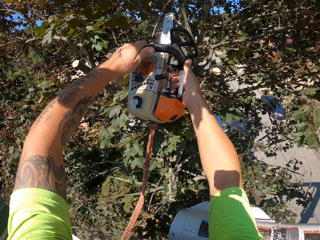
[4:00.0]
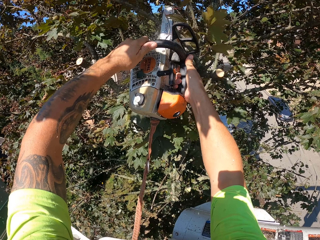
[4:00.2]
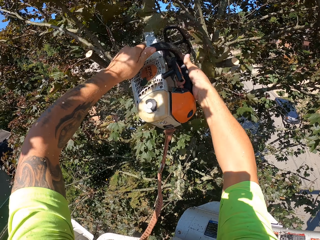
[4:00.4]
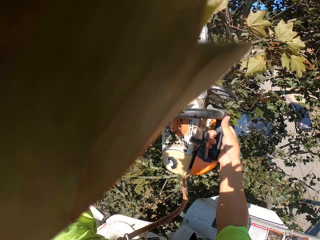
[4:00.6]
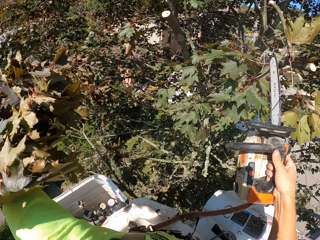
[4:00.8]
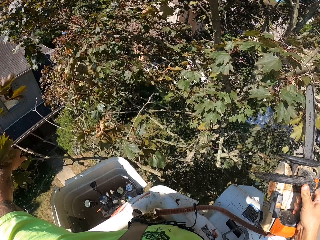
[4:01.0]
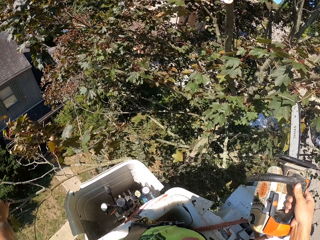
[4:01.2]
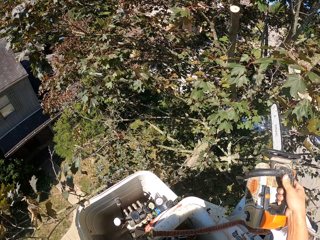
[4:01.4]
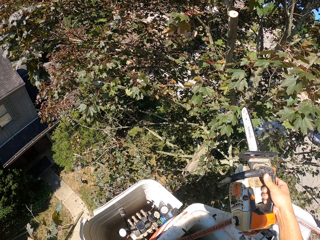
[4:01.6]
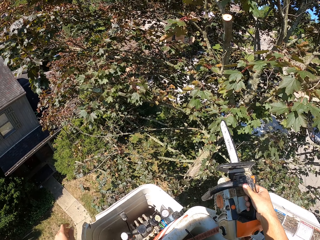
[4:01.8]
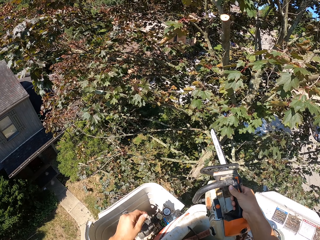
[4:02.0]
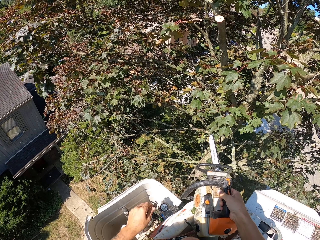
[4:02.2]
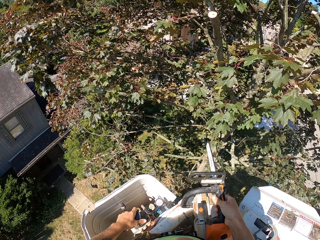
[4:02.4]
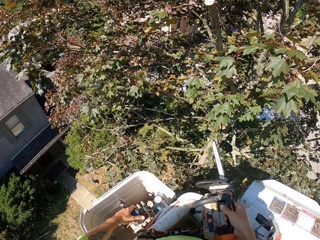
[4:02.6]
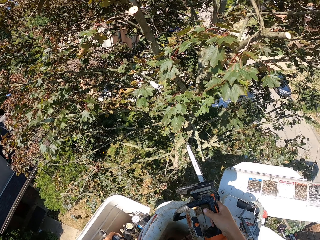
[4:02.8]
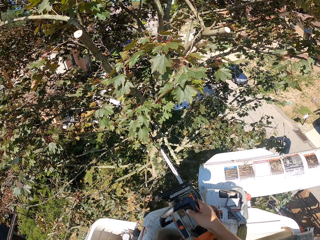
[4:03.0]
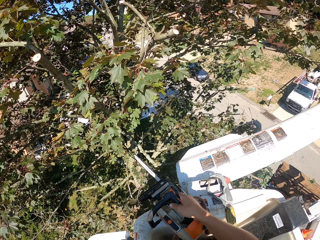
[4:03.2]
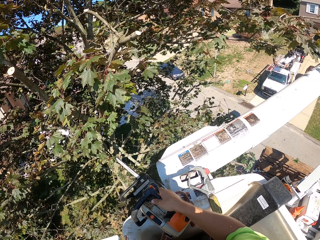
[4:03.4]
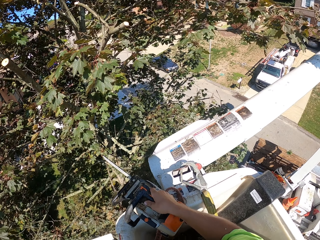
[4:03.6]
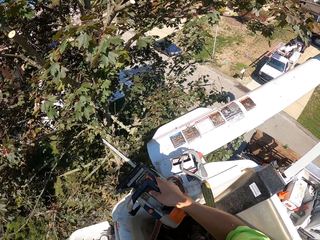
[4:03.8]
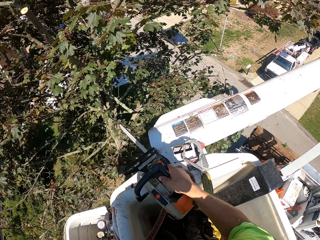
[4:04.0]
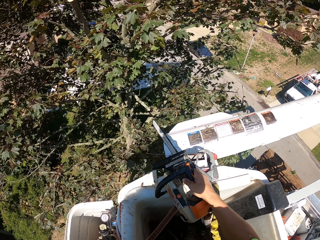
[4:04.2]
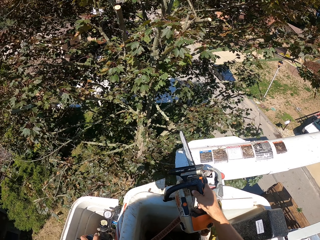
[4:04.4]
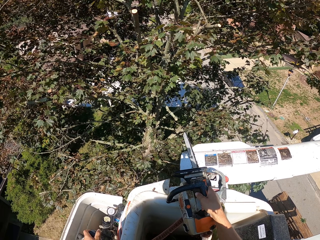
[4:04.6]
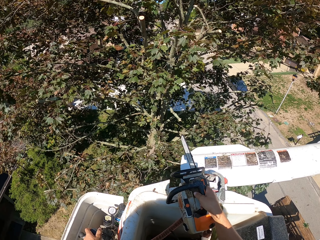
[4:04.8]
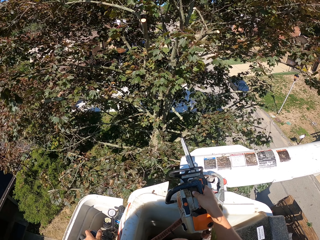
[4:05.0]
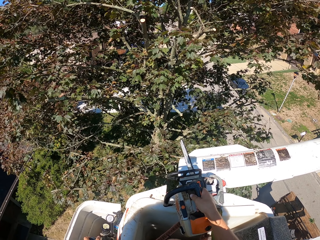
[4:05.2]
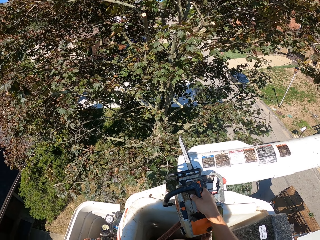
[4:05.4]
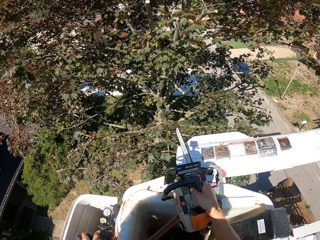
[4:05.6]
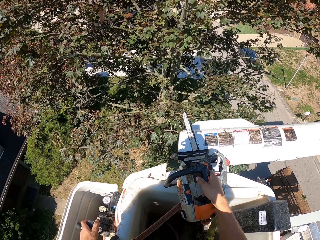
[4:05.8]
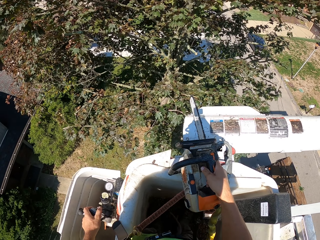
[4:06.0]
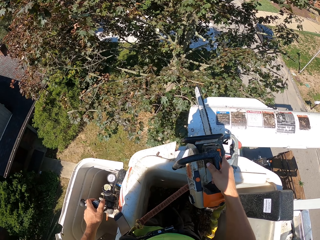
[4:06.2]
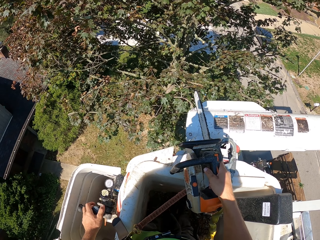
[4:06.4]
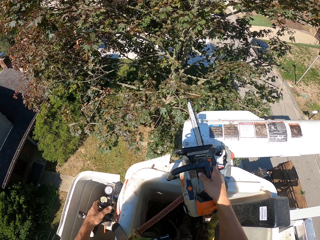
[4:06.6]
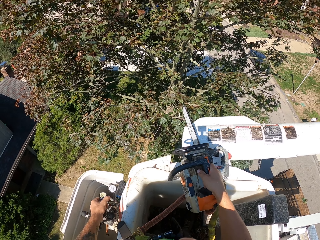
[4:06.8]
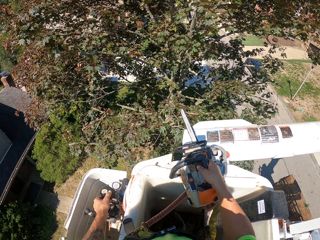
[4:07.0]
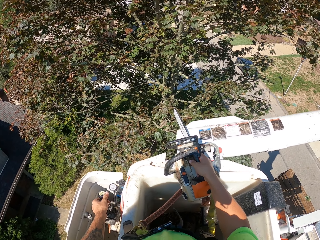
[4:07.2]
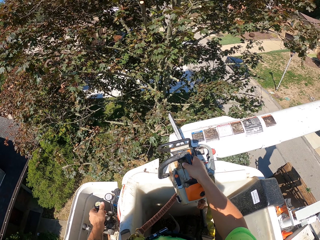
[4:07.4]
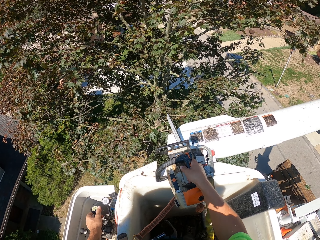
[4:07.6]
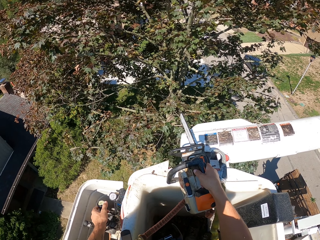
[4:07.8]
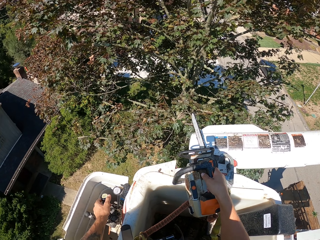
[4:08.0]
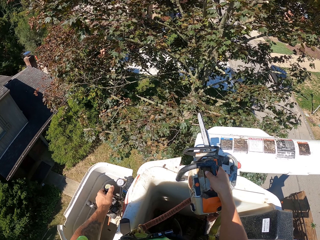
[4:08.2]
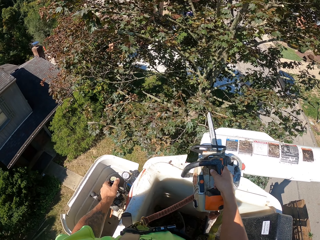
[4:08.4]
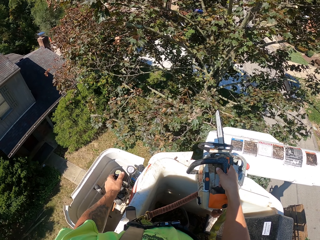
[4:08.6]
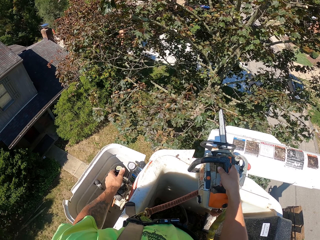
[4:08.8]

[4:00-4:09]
The camera wearer cuts the tree branch with the chainsaw in both hands. He kicks the tree branch mid-air with his left hand. He adjusts the truck-mounted railed aerial platform position with its gears in his left hand.

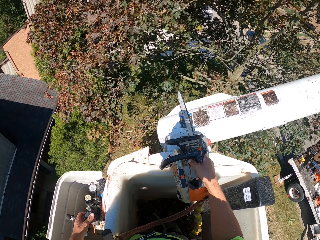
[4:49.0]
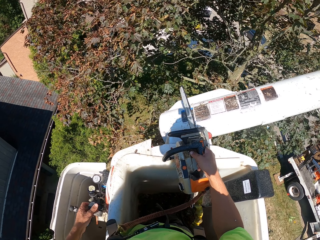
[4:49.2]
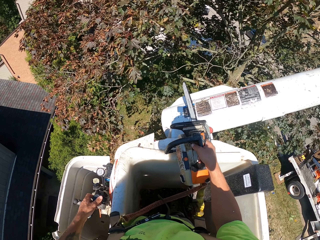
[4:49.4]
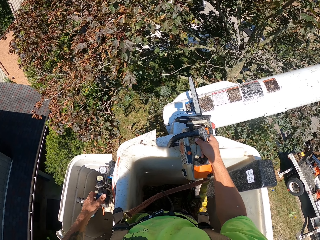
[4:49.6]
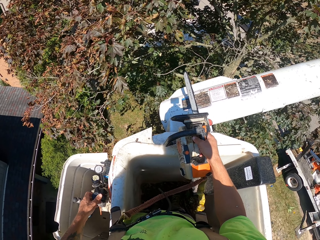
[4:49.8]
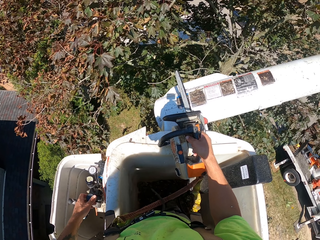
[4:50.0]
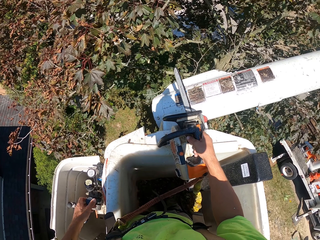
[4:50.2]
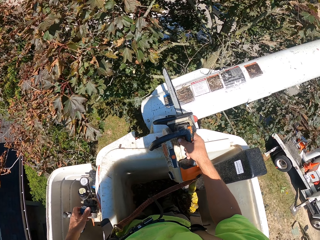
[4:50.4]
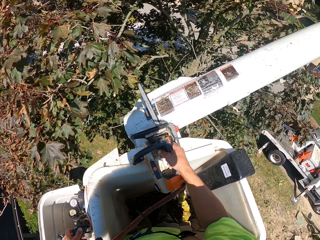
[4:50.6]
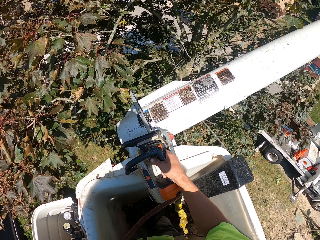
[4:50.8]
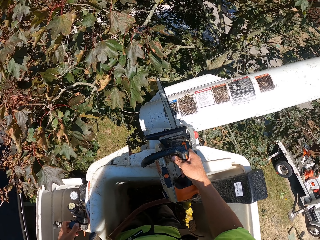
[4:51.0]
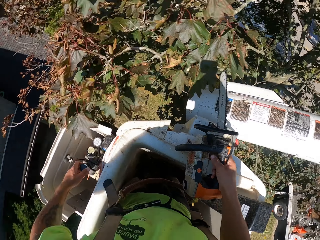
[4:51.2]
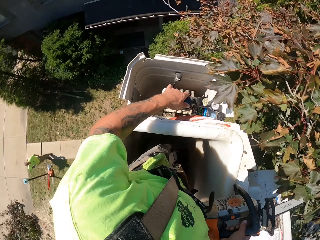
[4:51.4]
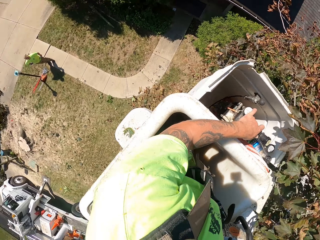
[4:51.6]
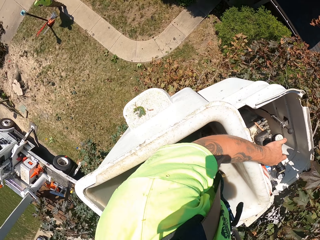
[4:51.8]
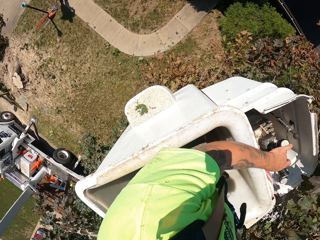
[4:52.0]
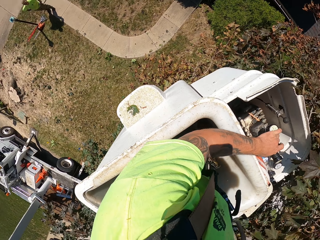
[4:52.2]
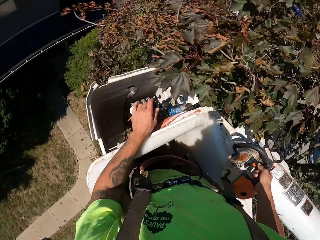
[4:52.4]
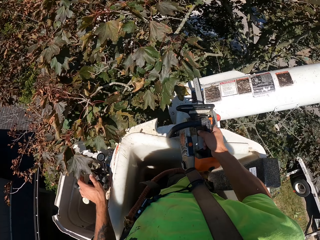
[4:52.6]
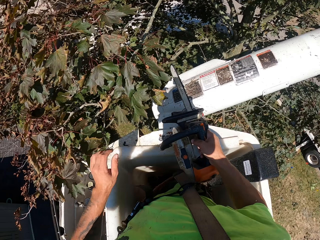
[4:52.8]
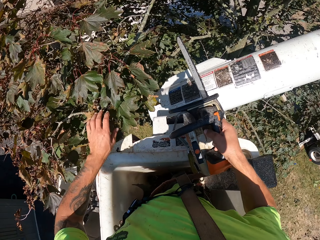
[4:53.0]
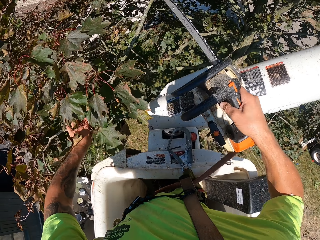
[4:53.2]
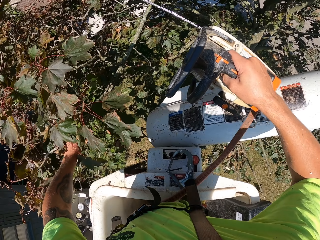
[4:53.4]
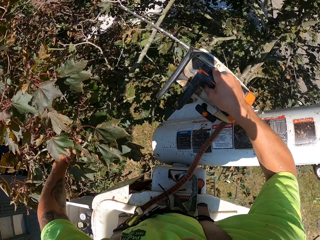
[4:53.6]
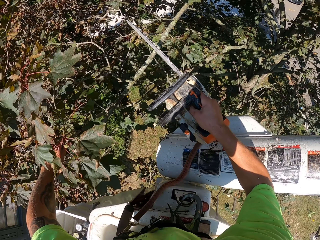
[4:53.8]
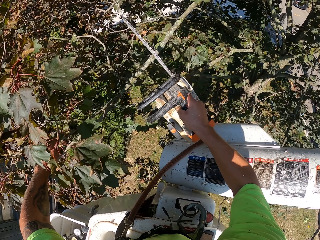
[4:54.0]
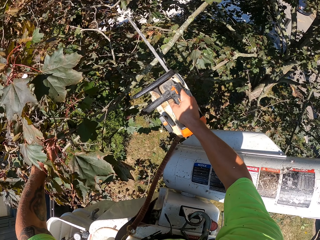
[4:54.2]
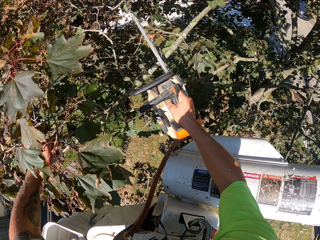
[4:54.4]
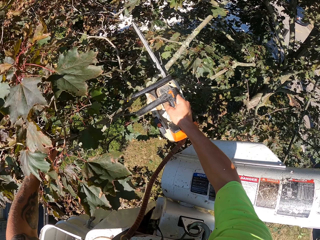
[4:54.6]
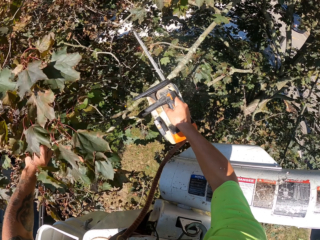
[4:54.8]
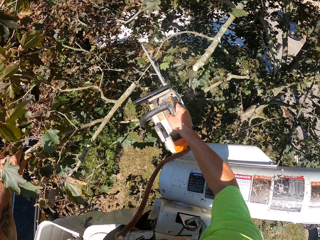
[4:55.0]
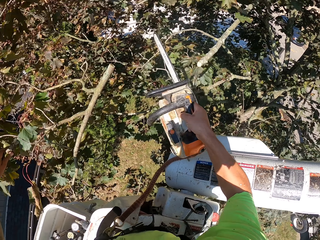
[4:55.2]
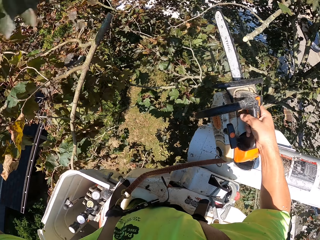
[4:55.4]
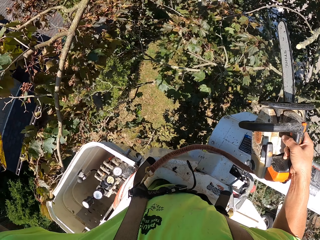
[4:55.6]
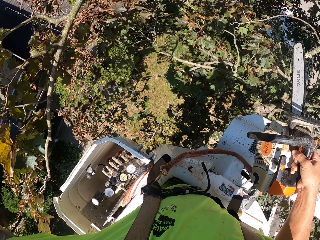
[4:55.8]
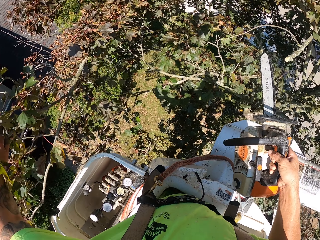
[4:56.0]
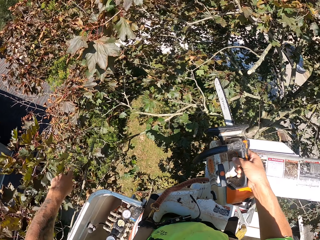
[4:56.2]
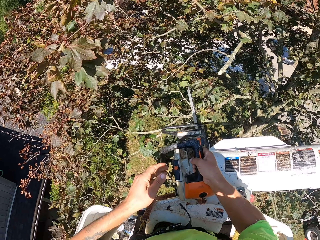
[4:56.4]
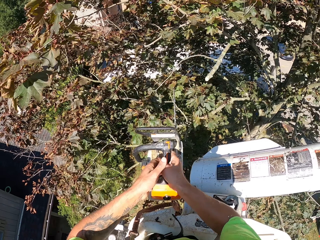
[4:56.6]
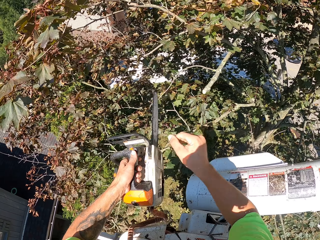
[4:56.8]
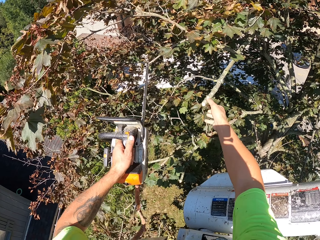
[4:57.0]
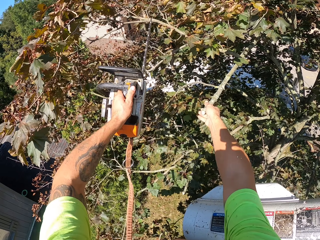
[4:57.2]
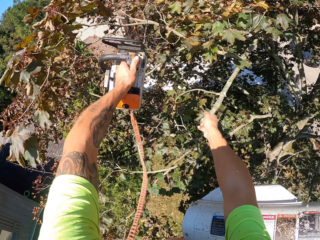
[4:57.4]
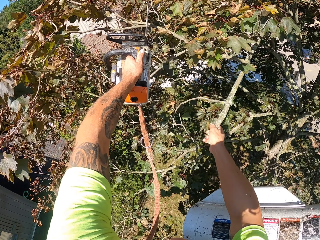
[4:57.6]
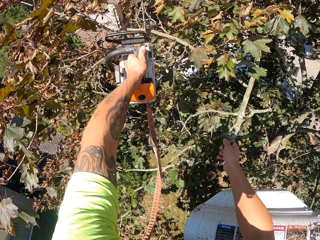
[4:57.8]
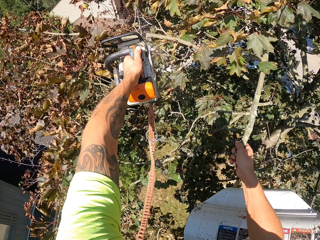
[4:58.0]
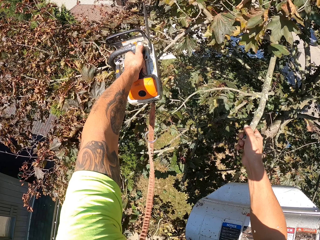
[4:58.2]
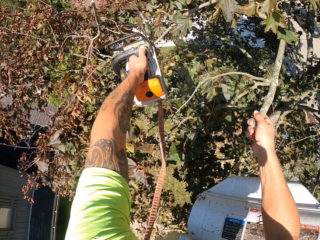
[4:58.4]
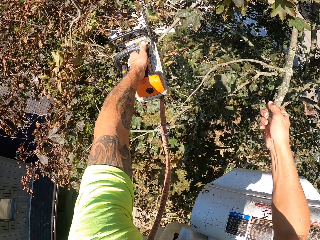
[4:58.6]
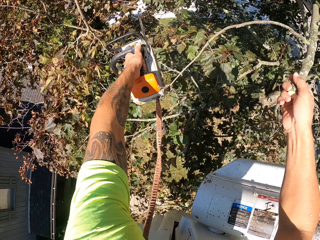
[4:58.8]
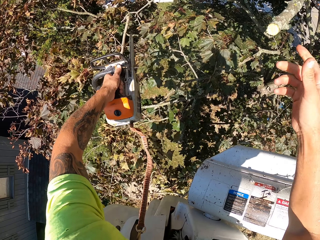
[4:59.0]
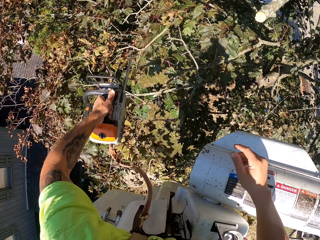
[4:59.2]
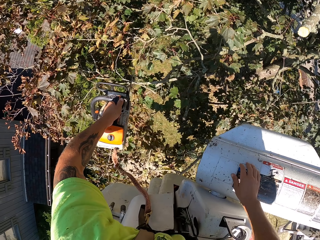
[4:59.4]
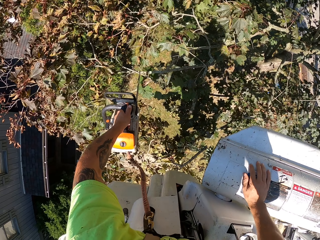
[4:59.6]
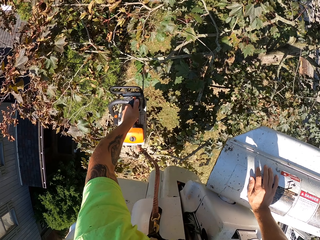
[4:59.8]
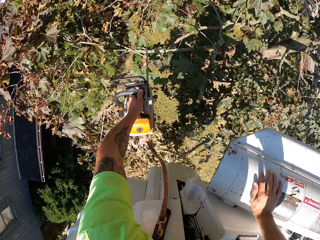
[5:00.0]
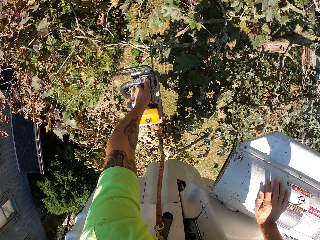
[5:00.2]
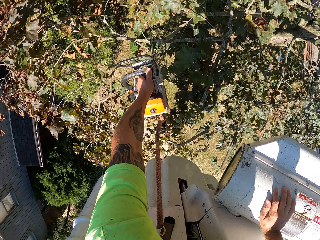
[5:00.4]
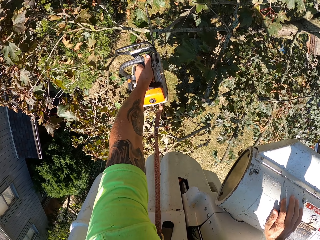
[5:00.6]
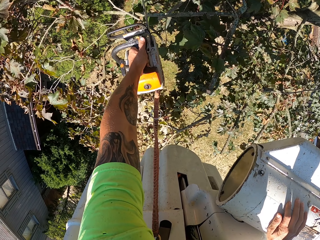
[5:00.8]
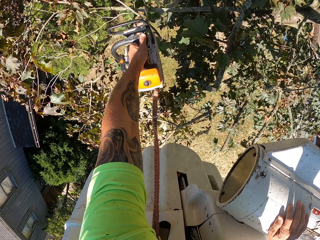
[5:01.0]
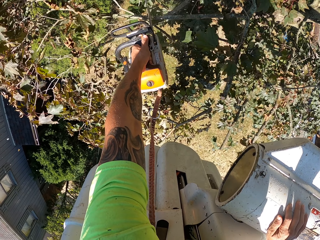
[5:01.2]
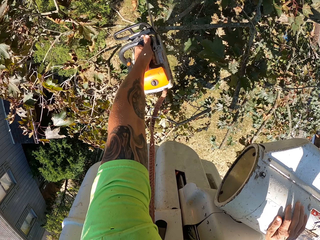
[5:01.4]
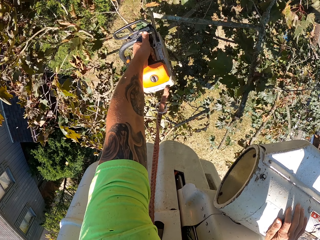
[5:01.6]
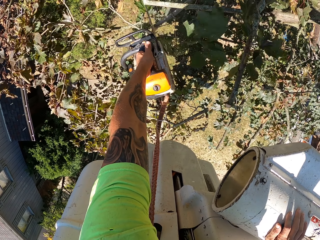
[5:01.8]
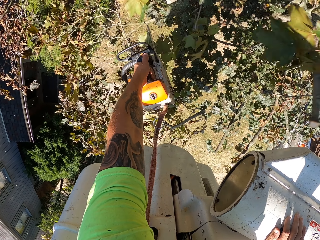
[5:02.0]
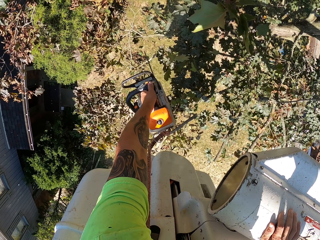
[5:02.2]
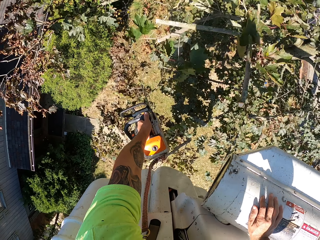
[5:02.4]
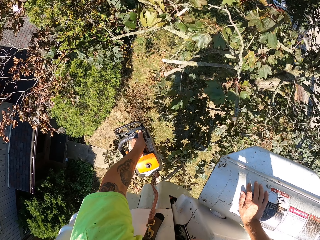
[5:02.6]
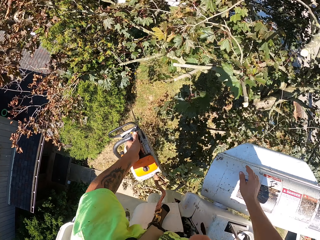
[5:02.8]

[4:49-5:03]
The camera wearer looks around. He grabs a tree branch on the tree with his left hand. He cuts the tree branch on the tree with the chain saw in his right hand. He drops the tree branch on the floor with his left hand. He passes the chainsaw from his right hand to his left hand. He grabs a tree branch on the tree with his right hand. He cuts a tree branch on the tree with the chain saw in his left hand. He cuts a tree branch on the tree with the chain saw in his left hand again.
